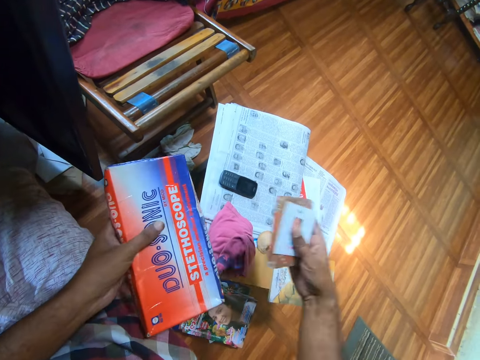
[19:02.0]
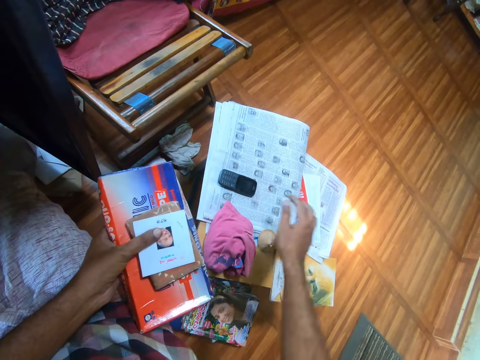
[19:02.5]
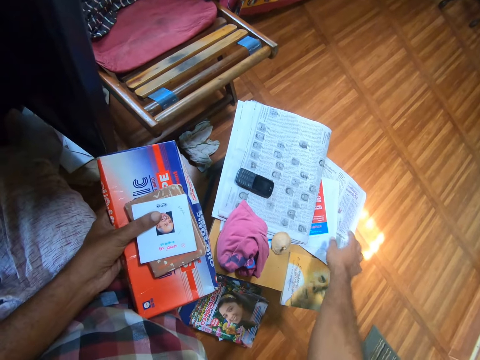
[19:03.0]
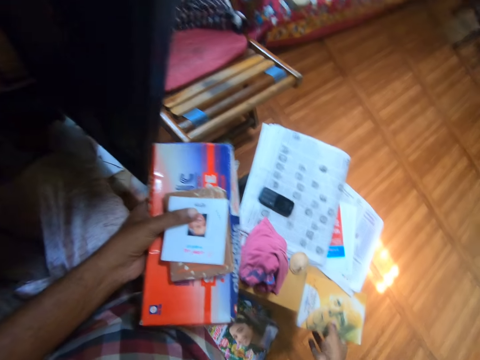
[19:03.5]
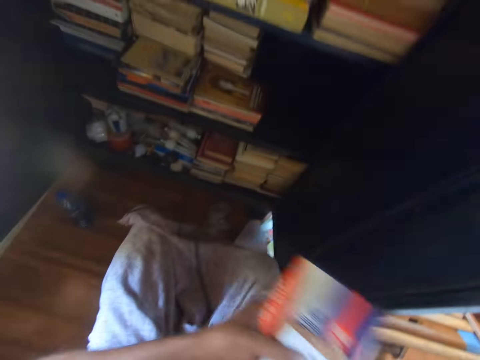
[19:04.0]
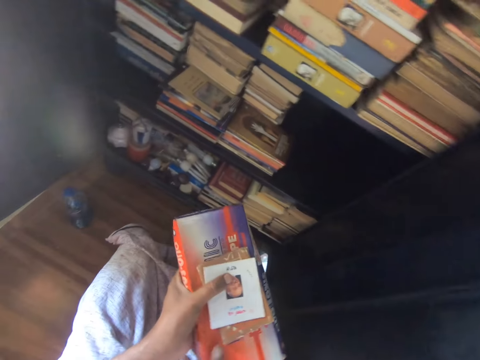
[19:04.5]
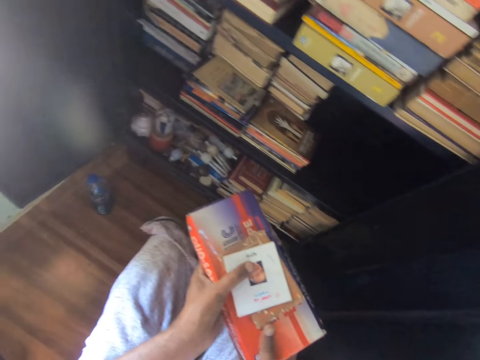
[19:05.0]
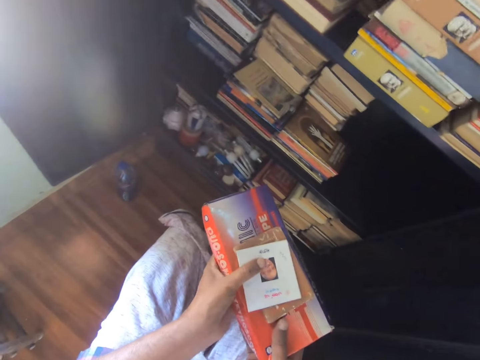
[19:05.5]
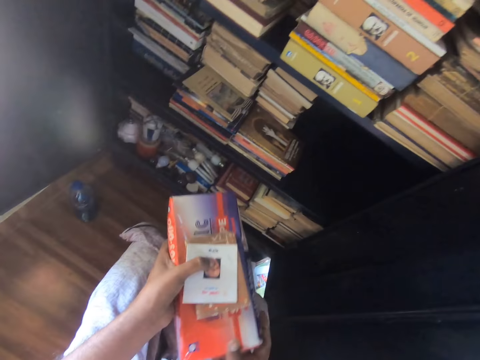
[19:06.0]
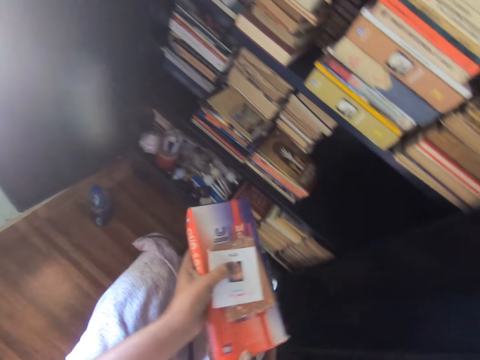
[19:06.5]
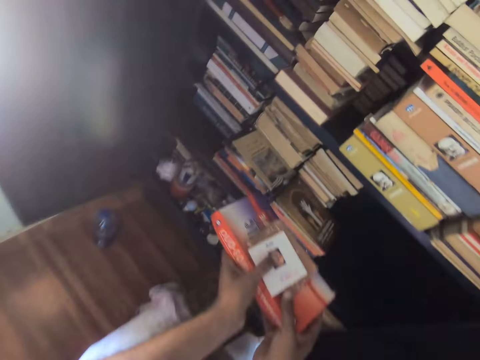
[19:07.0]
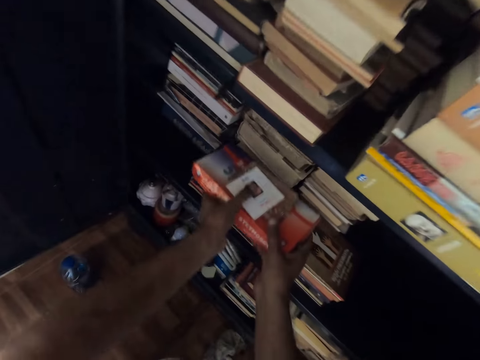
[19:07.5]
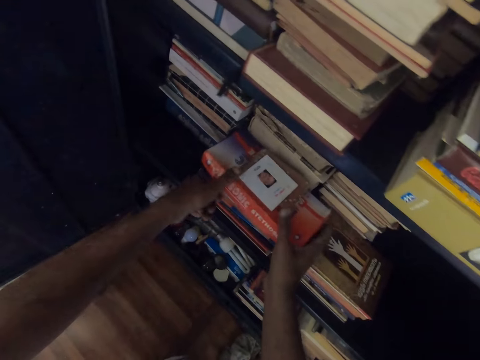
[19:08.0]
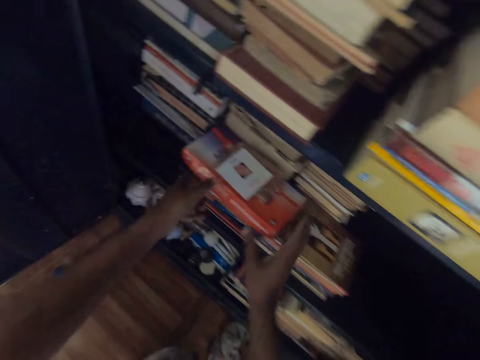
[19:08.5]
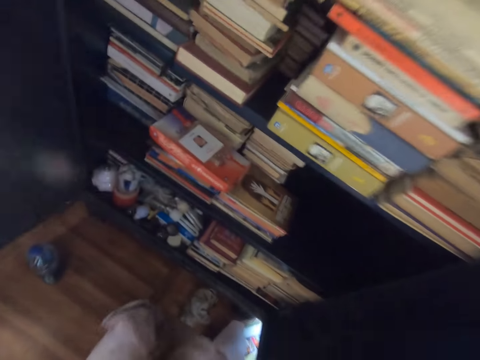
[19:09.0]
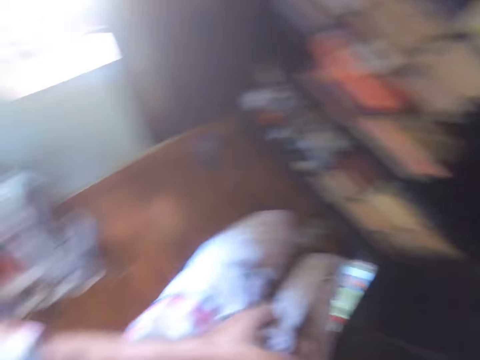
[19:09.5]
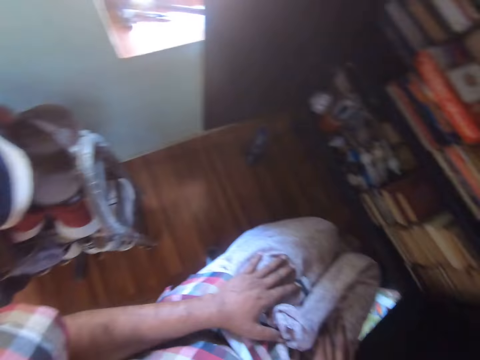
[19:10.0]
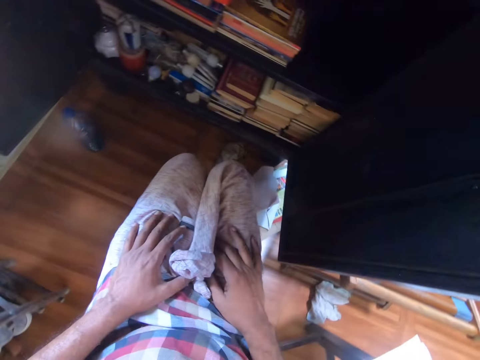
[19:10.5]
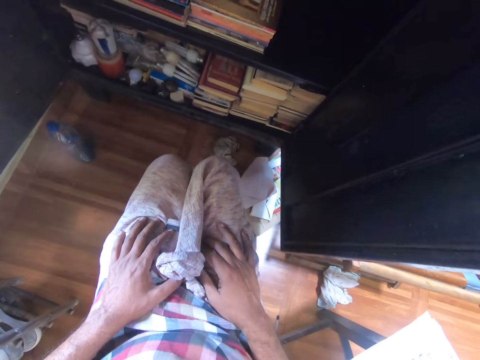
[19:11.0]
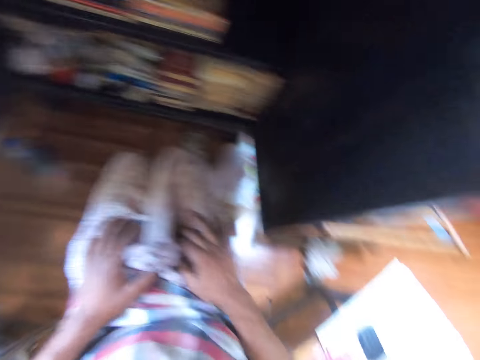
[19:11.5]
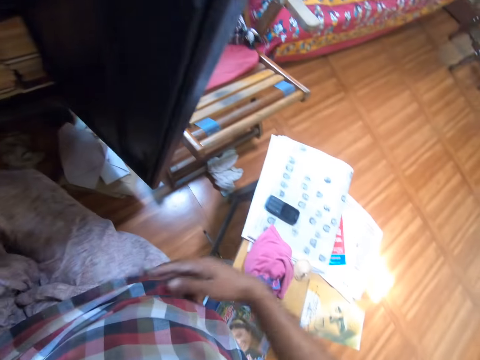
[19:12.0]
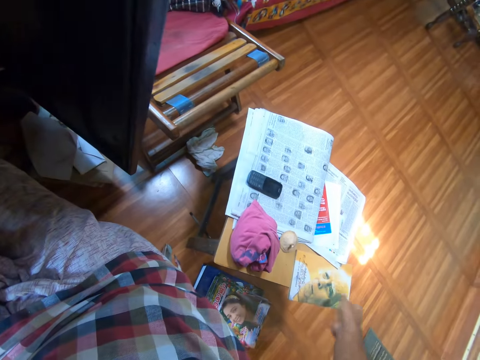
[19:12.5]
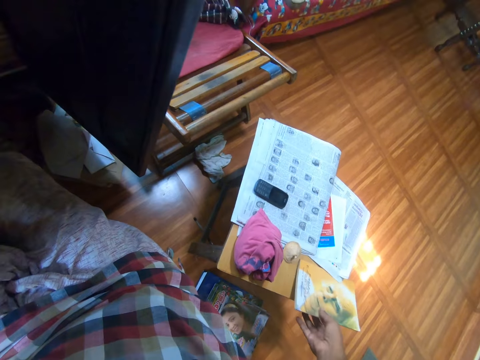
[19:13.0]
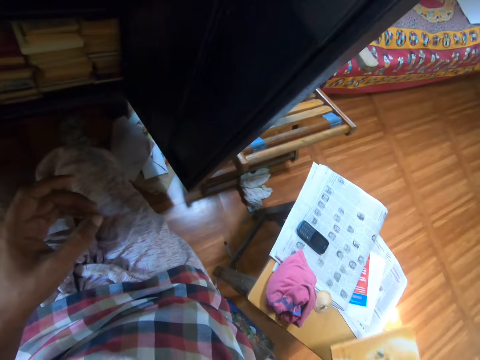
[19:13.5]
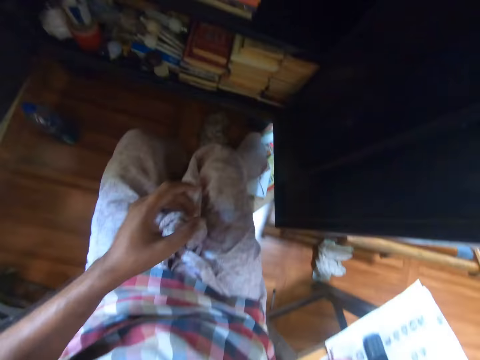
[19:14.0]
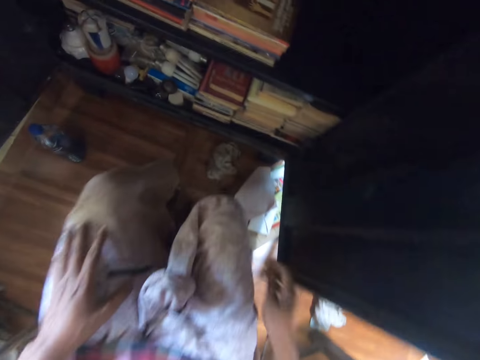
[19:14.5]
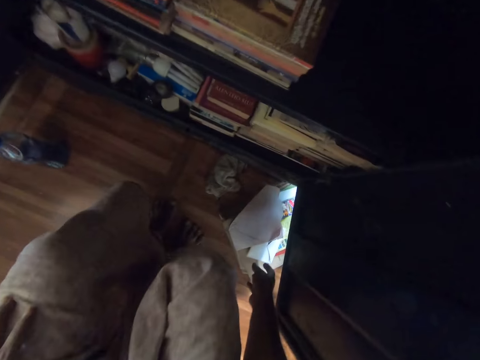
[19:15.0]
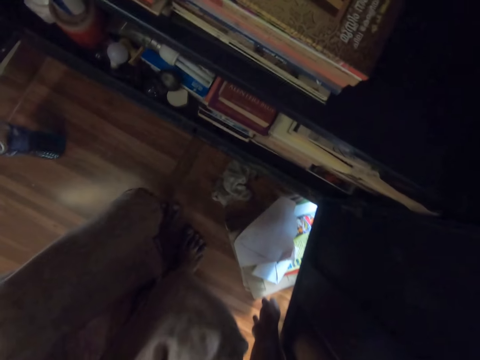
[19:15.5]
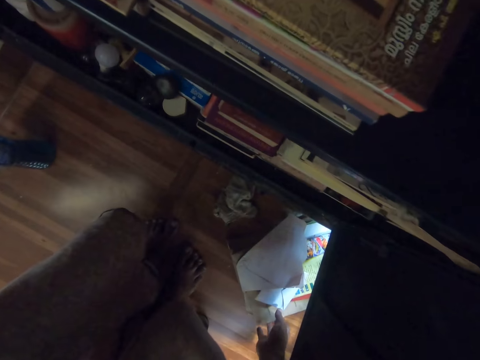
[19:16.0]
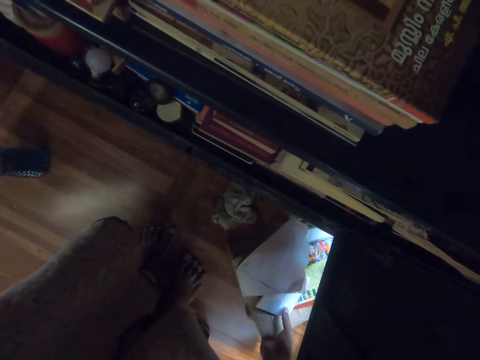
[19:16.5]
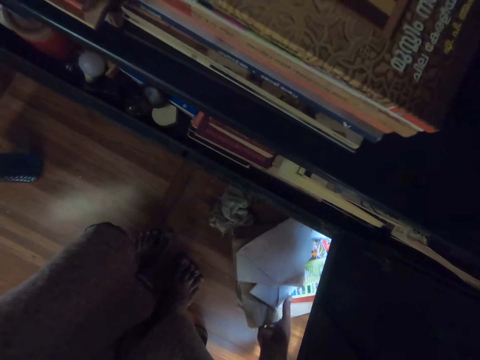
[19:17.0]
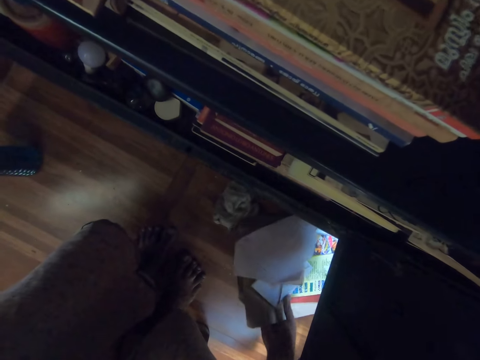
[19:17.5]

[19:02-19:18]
The camera wearer picks up the notebook with his right hand. He holds the notebook with his left hand. He puts the boxes in the shelf. He puts the box on the shelf with both hands. He looks around. He picks up the book. He touches the book with his right hand. He looks around. He pulls the box.

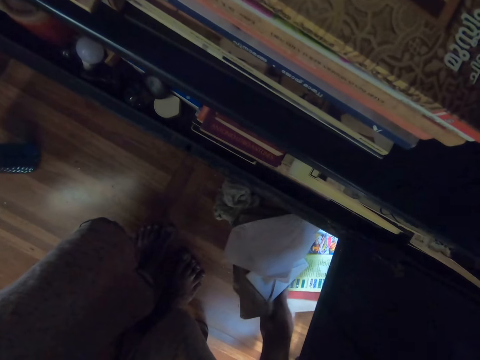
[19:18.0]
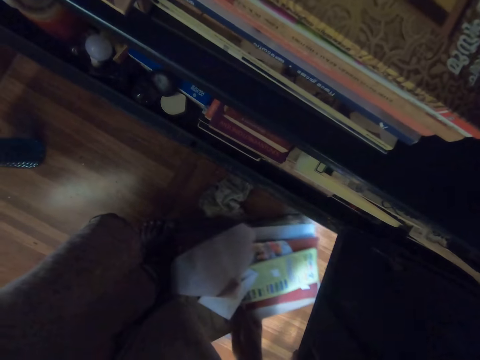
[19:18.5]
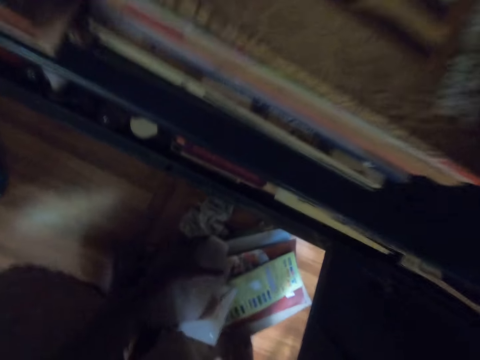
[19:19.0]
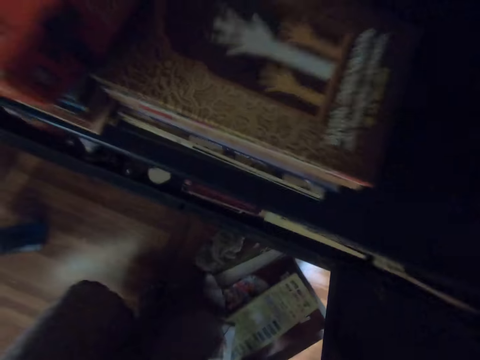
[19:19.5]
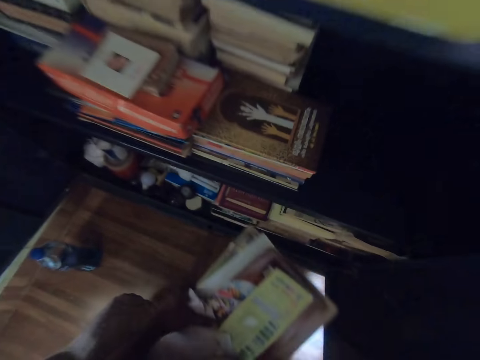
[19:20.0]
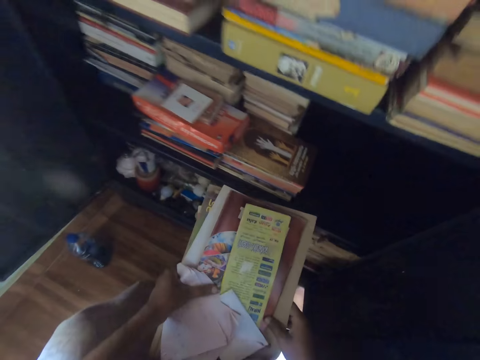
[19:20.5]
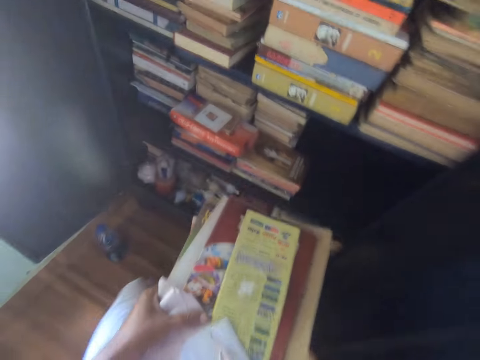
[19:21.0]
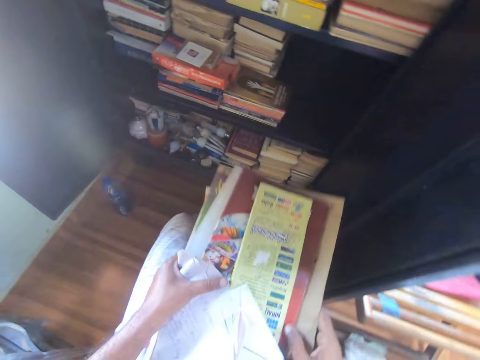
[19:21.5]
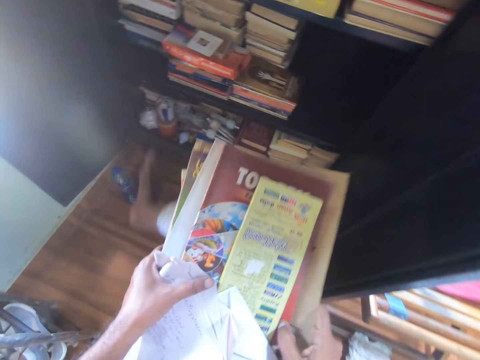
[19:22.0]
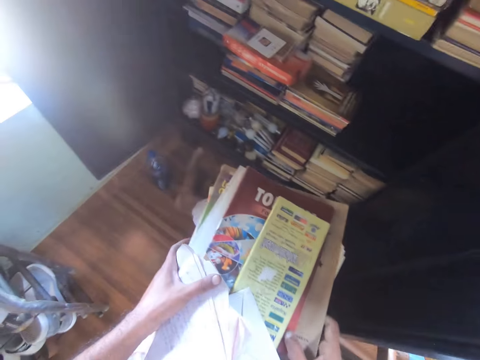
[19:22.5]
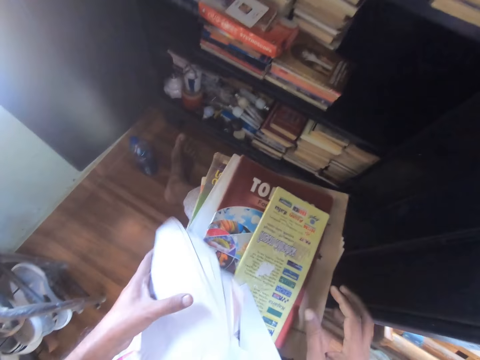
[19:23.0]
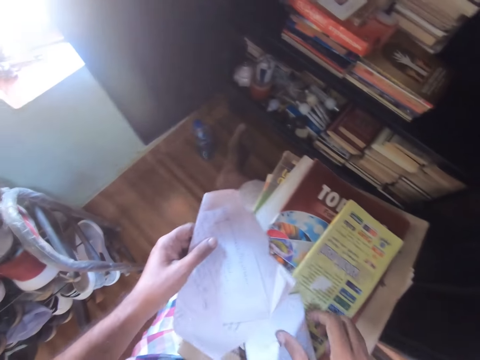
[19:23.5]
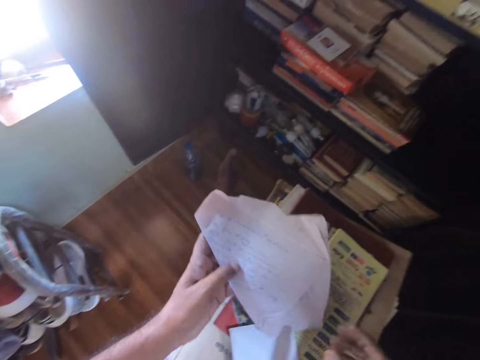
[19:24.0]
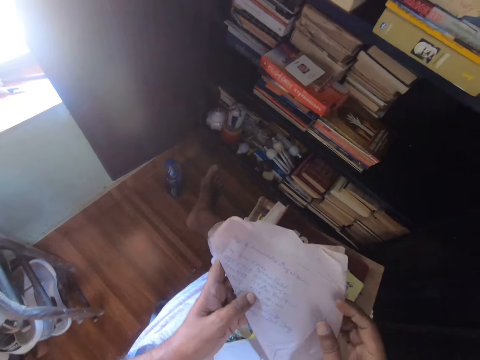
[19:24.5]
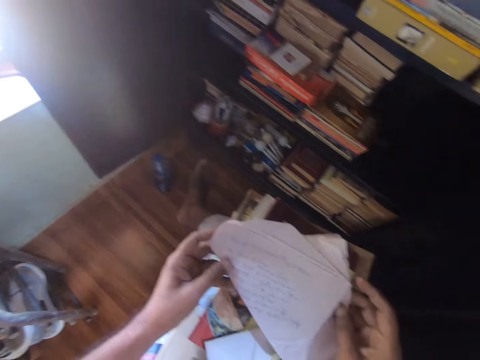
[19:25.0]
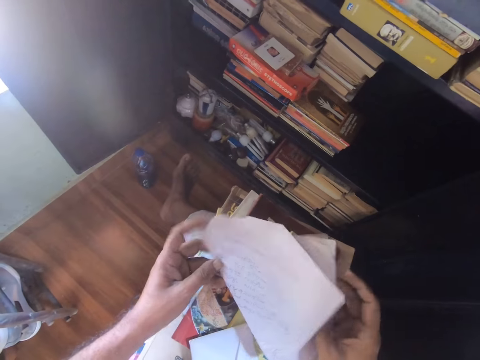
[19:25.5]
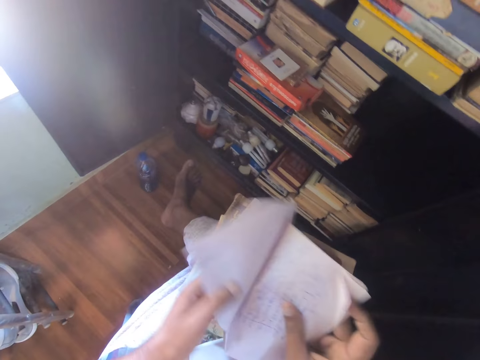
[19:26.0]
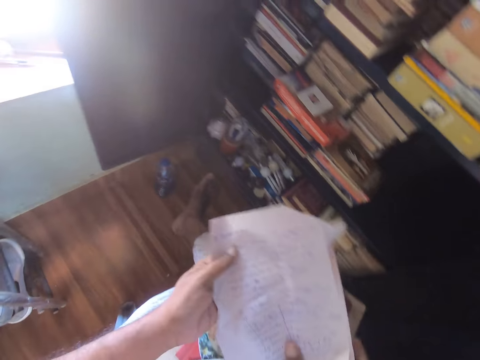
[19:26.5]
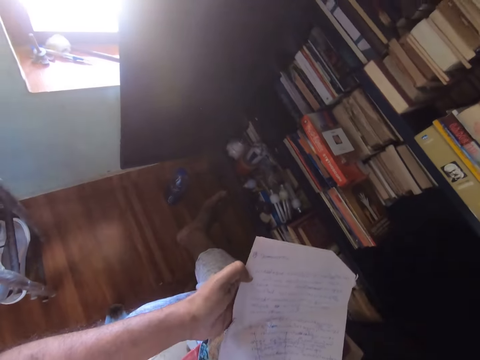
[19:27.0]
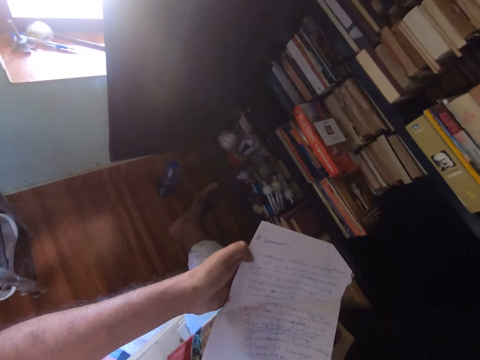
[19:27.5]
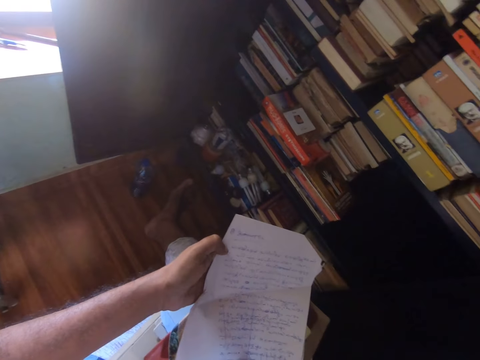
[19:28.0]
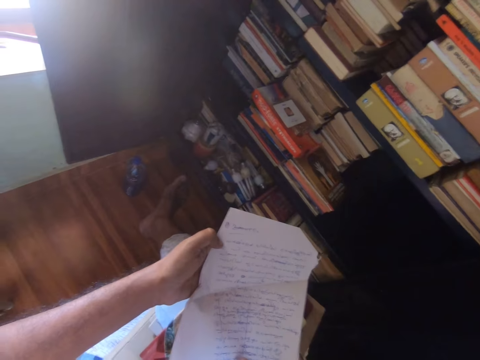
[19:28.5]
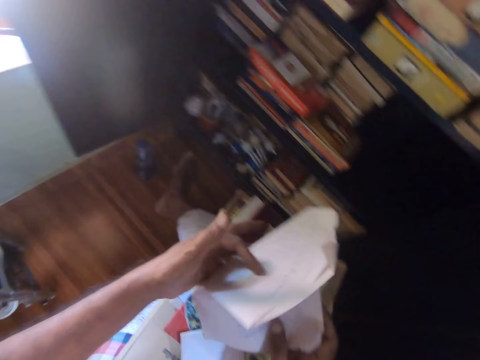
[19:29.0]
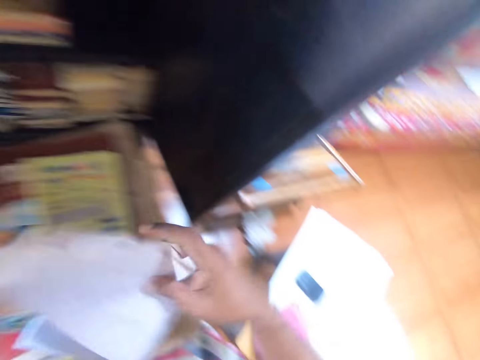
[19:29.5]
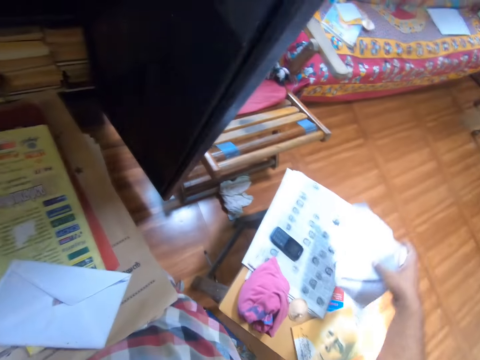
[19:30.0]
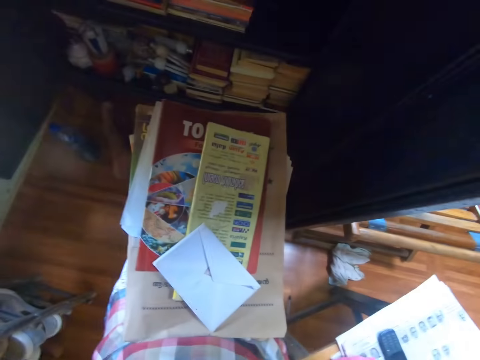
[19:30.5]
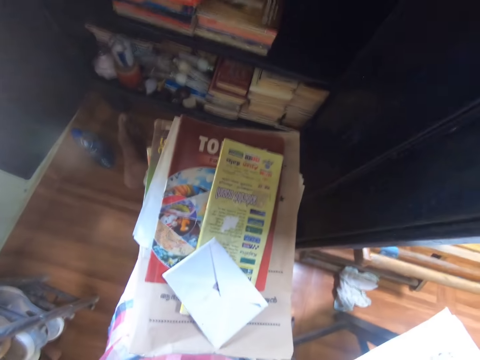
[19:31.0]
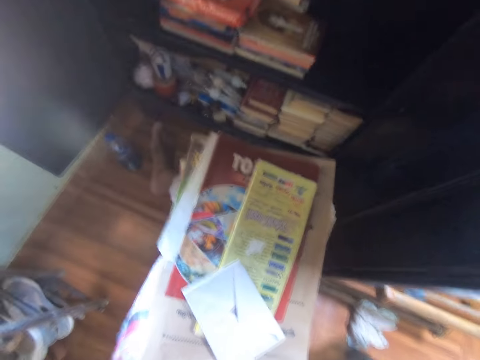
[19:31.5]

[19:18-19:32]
The camera wearer lifts the books with both hands. He puts the books on his lap with both hands. He lifts the paper with his left hand. He reads the paper. He straightens the paper. He opens the paper with both hands. He reads the paper. He folds the paper with his left hand. He puts down the paper with his right hand. He looks around.
